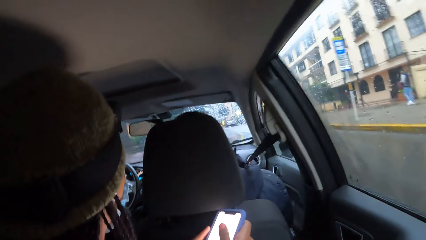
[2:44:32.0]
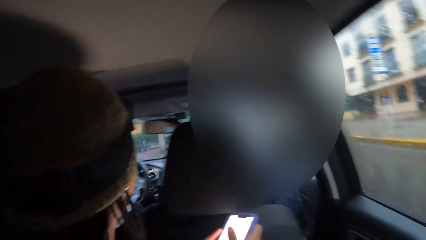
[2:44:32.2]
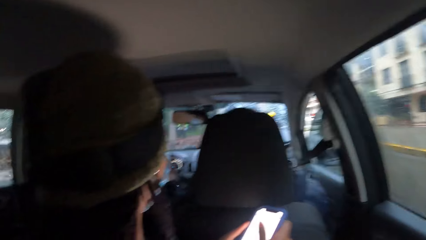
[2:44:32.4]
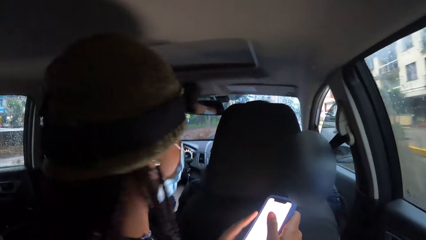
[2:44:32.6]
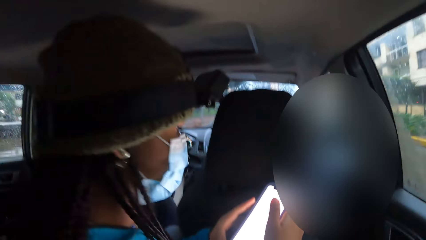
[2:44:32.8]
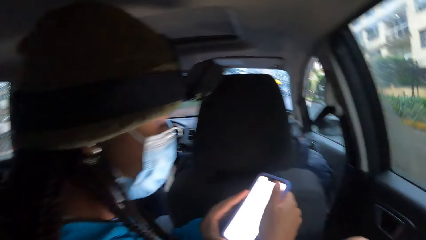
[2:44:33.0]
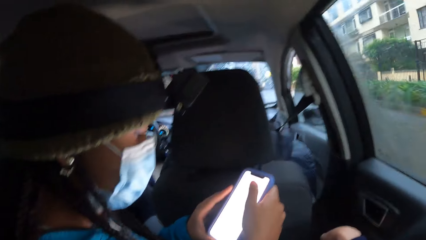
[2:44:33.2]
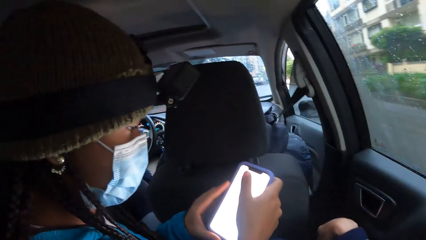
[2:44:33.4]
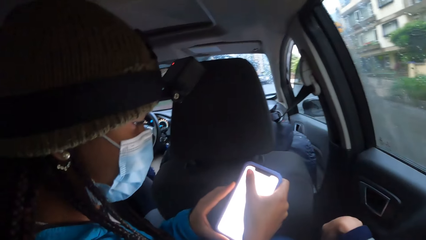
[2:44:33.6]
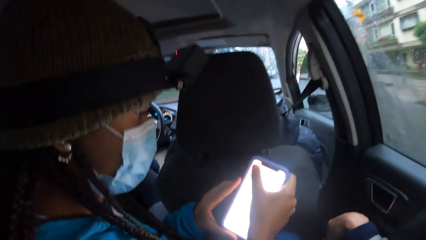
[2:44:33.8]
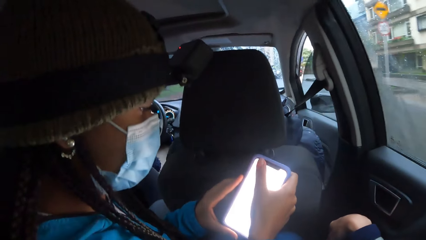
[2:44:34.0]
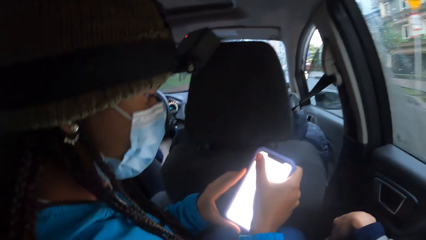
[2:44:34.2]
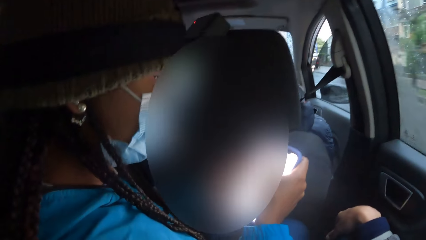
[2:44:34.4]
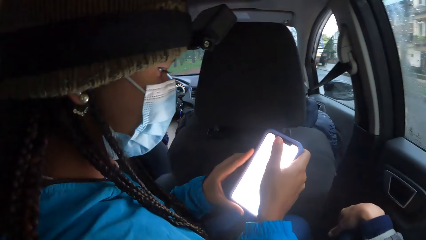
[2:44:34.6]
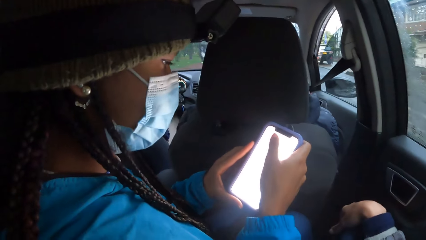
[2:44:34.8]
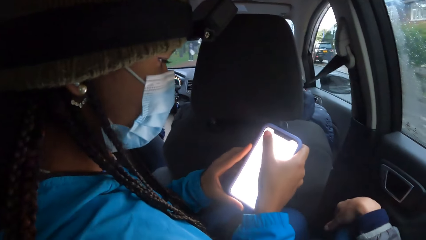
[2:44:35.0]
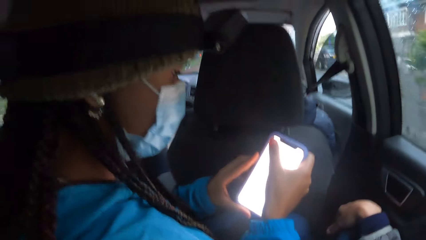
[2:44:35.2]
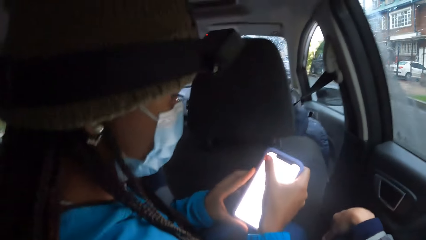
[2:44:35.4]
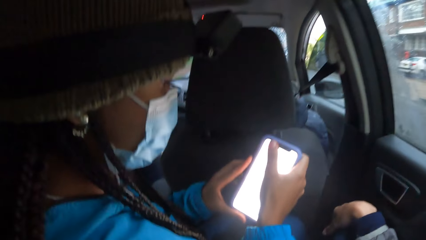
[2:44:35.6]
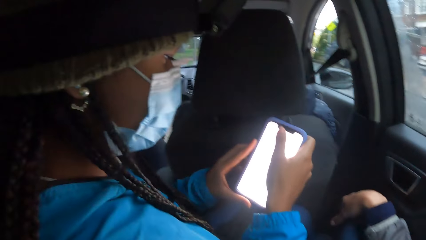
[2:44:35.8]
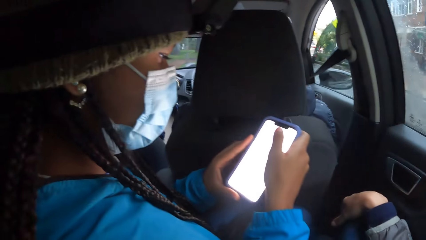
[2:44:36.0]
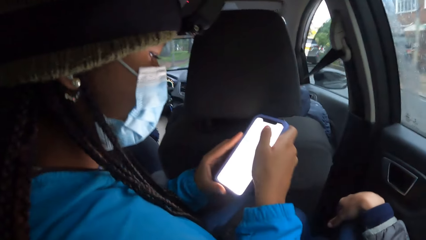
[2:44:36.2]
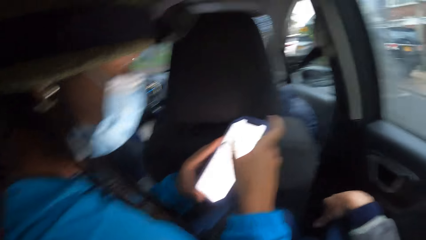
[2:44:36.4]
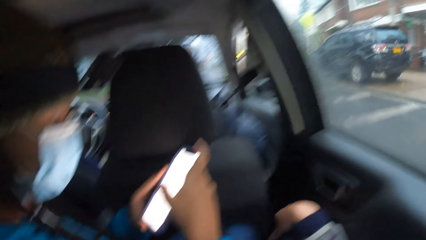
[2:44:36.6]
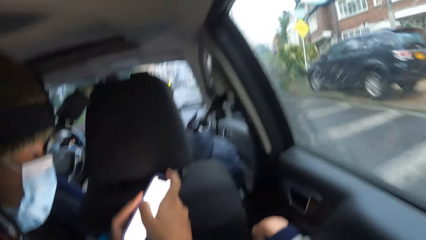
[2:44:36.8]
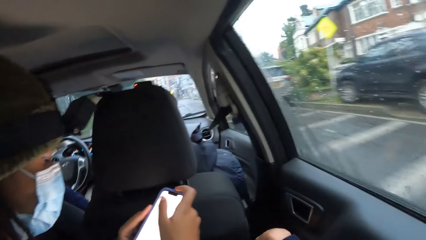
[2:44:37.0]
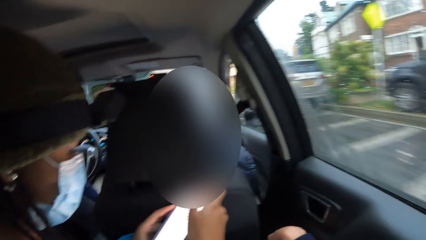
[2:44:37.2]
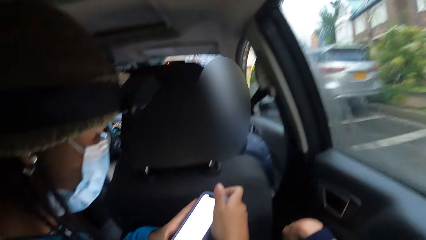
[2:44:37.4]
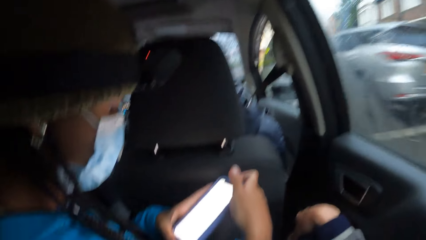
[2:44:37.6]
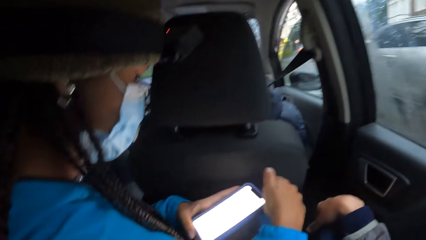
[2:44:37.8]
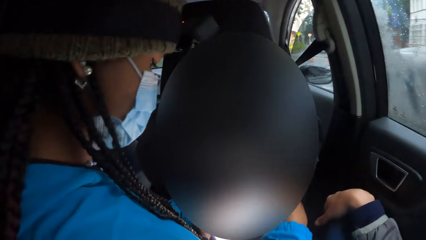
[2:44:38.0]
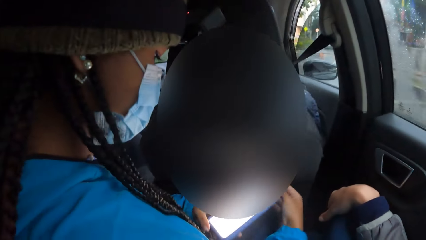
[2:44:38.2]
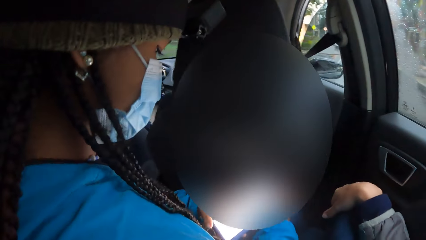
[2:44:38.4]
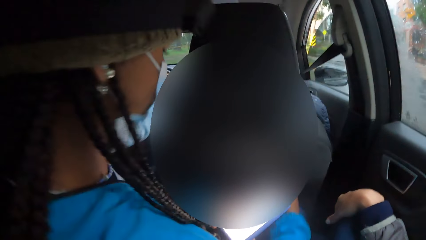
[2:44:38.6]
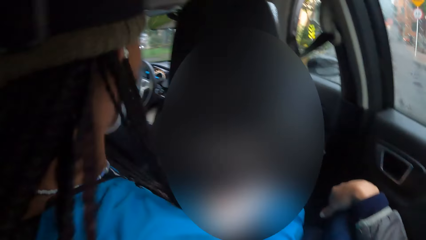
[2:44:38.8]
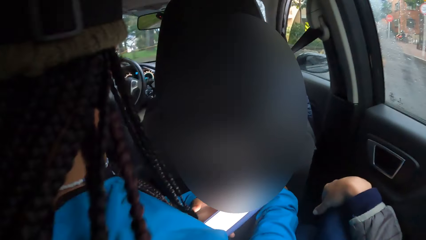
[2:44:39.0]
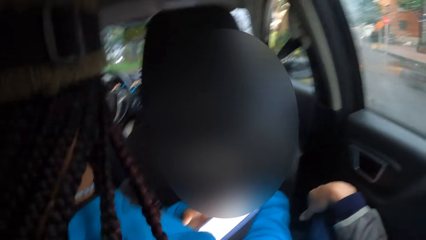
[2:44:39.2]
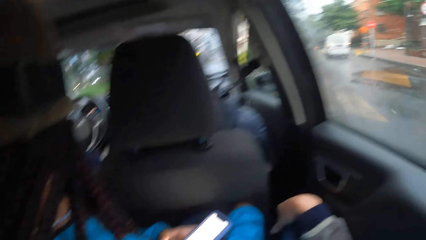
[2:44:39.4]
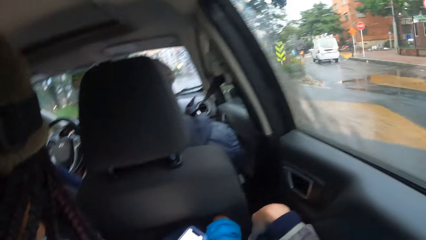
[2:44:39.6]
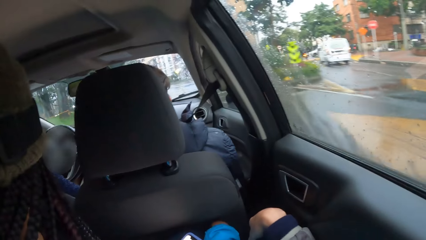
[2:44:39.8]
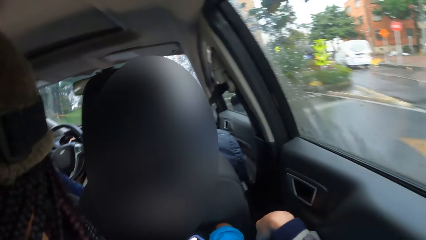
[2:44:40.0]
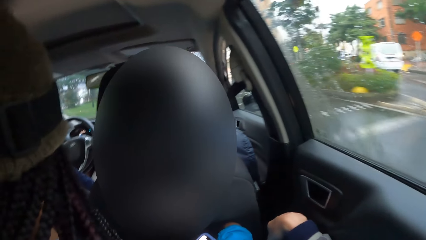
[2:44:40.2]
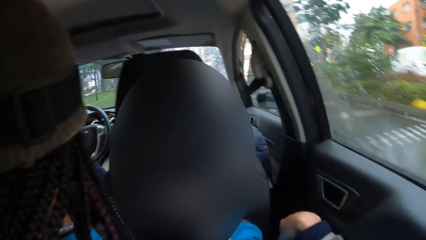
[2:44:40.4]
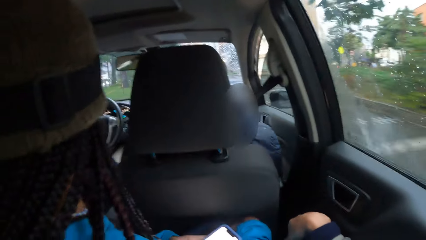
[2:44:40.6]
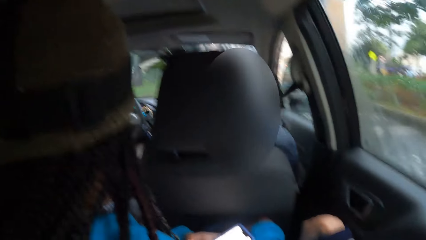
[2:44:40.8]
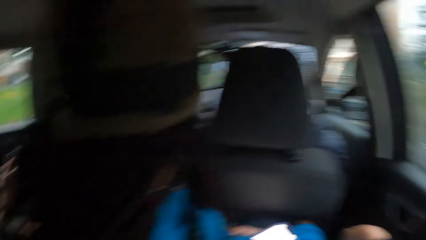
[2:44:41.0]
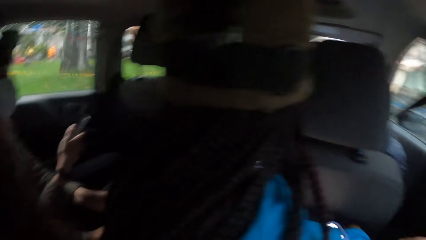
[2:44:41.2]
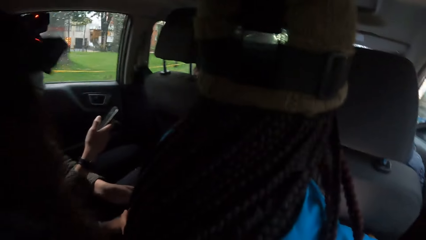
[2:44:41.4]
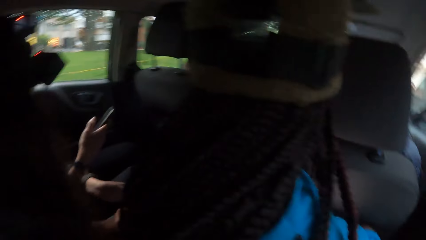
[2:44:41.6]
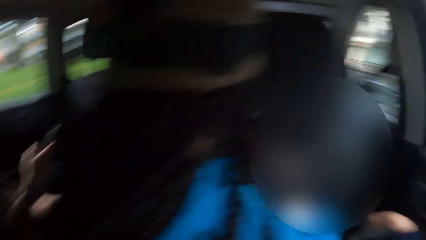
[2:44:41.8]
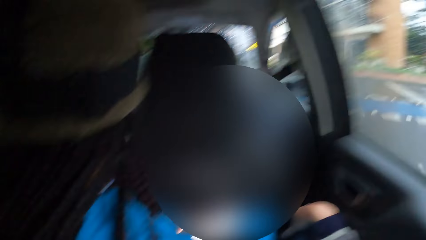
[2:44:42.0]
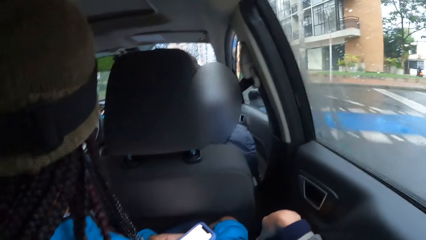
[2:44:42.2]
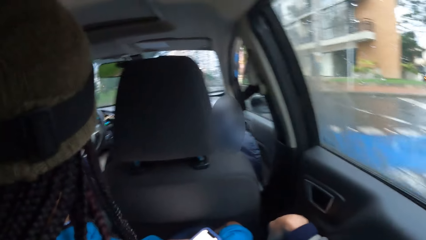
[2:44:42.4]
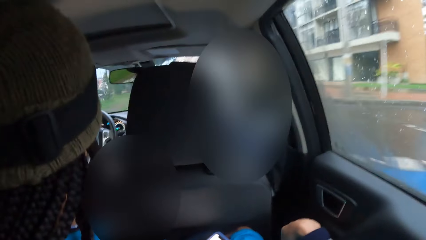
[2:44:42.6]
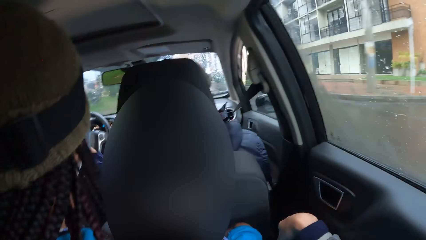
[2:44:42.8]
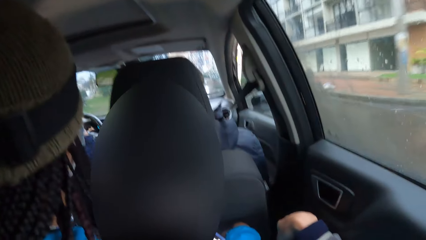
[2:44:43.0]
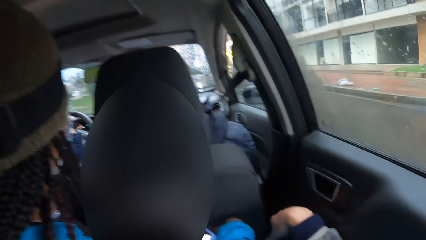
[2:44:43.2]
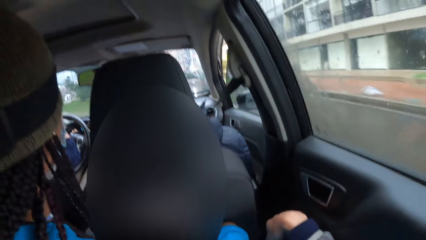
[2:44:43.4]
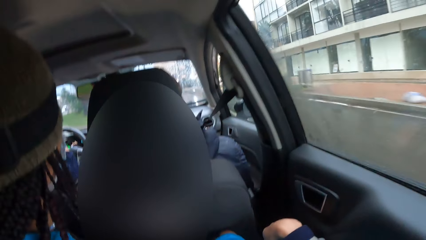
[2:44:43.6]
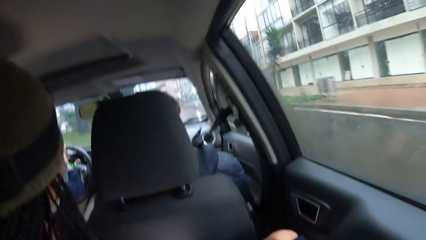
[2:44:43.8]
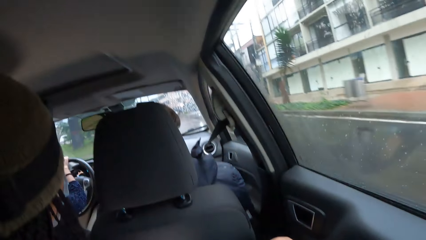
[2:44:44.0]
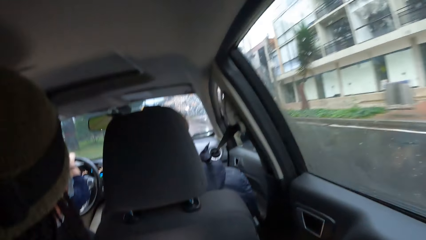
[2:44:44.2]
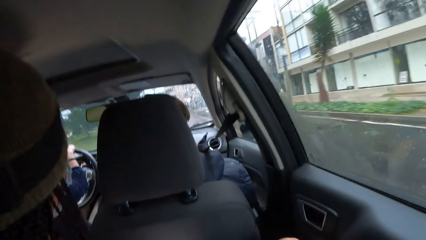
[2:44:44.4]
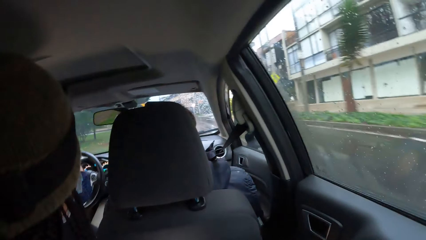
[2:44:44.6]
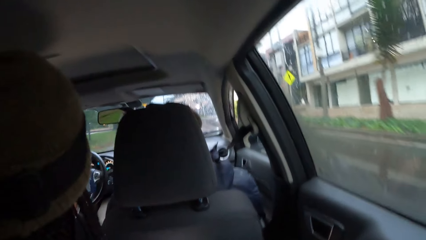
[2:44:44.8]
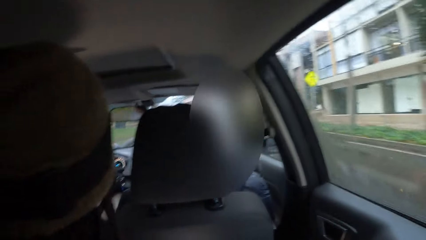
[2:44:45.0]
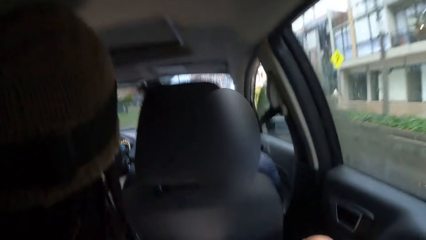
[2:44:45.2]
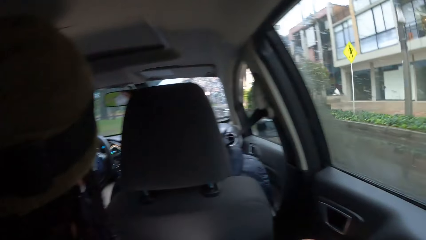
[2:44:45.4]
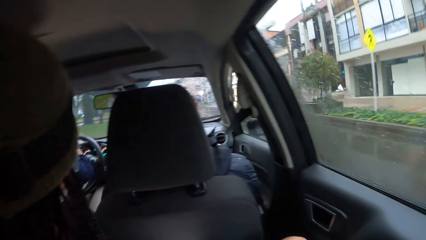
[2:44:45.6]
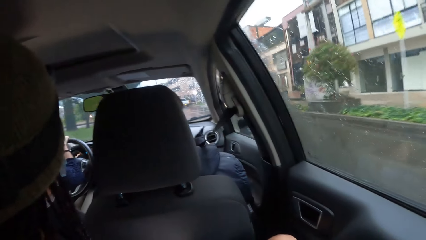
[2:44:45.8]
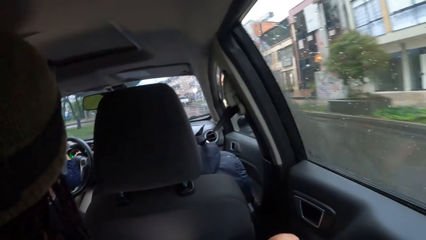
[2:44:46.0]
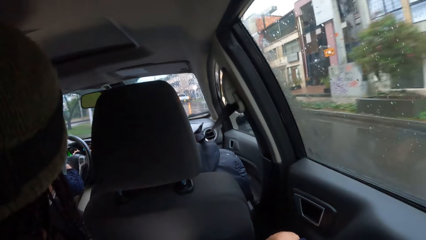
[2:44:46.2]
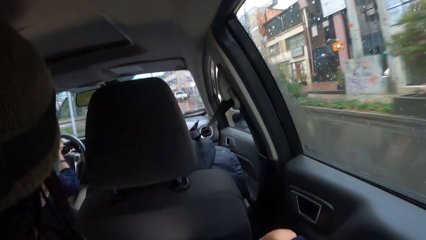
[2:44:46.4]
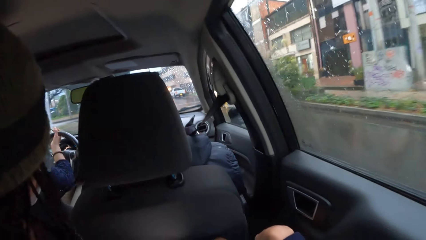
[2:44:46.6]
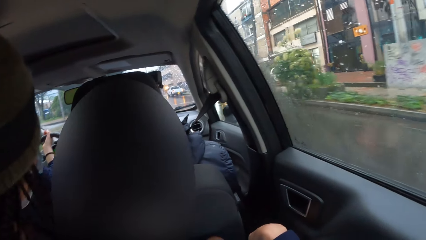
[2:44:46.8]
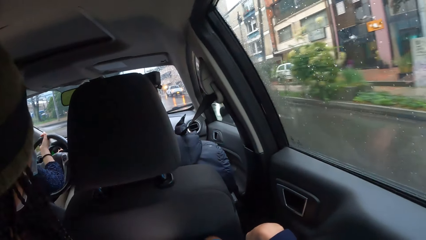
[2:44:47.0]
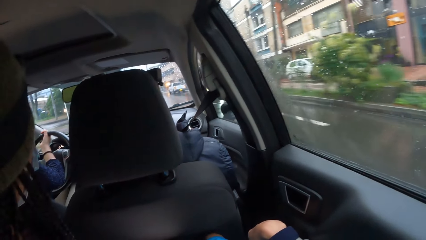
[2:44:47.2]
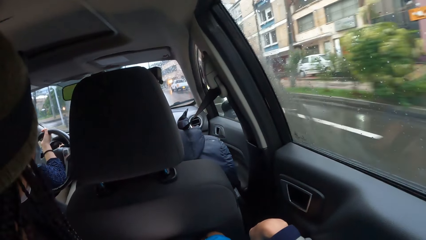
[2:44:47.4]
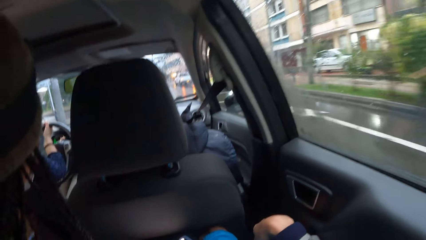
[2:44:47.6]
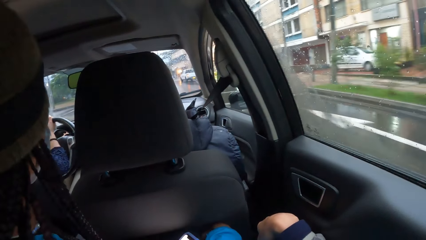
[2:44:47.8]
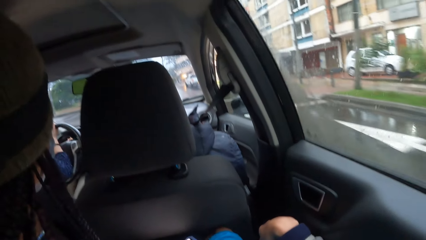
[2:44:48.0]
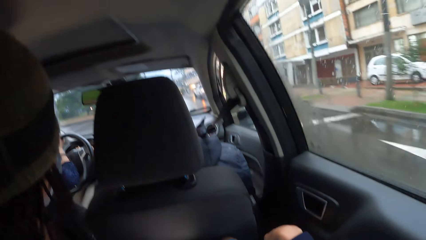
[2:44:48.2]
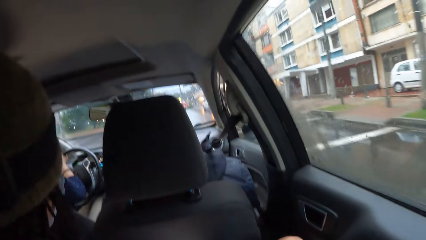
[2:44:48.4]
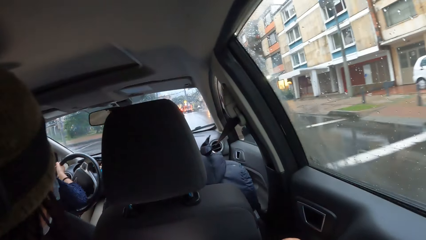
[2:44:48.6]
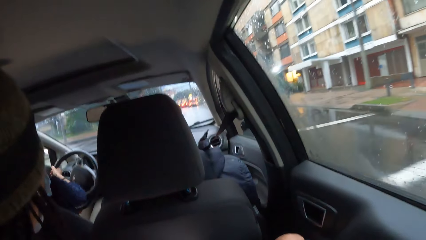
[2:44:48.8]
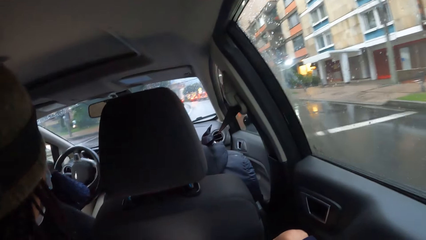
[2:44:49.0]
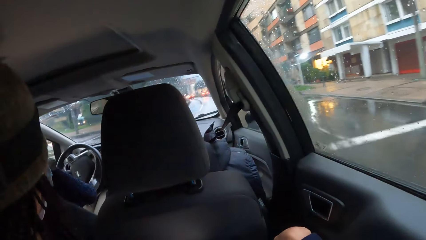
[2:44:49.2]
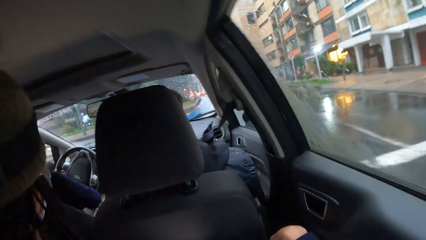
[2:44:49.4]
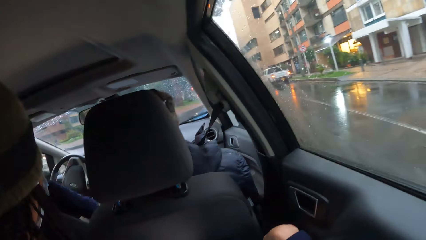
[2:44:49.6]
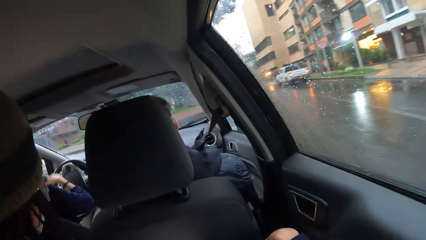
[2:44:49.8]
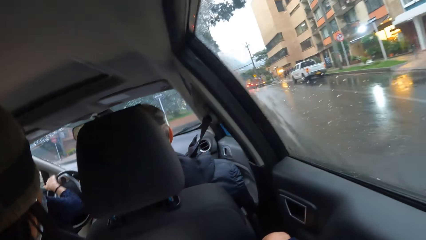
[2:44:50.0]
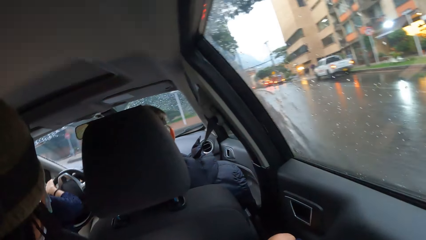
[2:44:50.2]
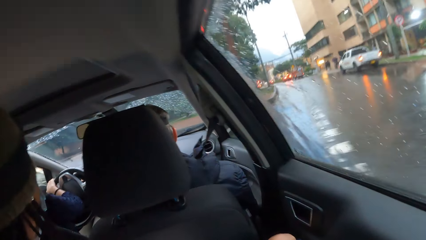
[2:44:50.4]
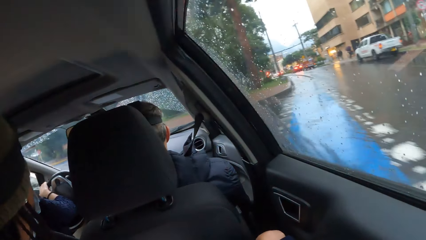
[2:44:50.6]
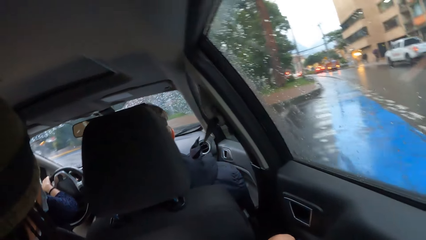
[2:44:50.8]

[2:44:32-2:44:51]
A woman taps the phone. She turns the head. The woman holds the phone with her right hand. Another woman drives.
